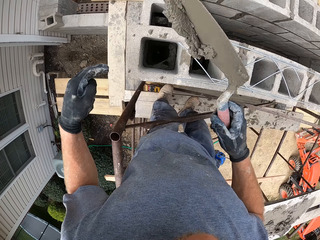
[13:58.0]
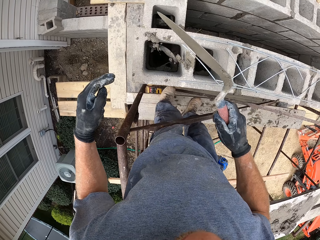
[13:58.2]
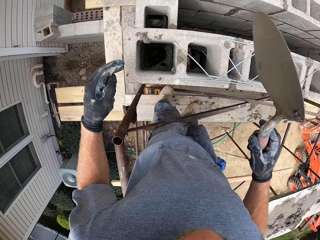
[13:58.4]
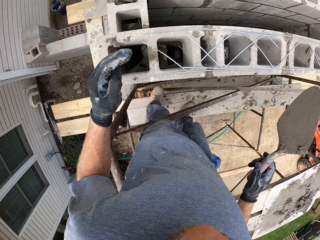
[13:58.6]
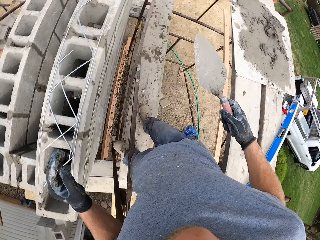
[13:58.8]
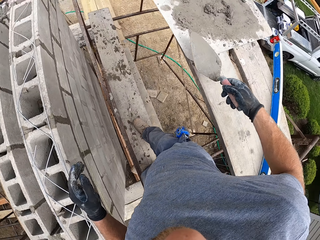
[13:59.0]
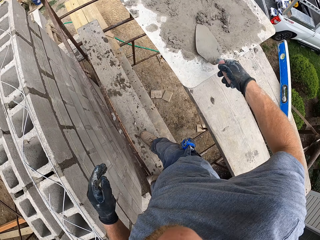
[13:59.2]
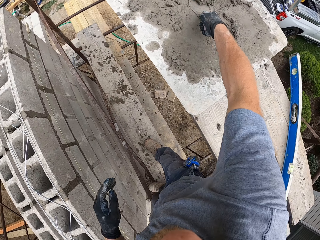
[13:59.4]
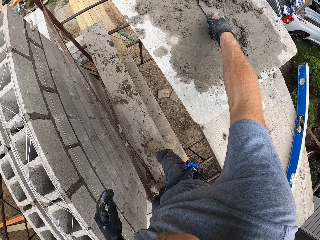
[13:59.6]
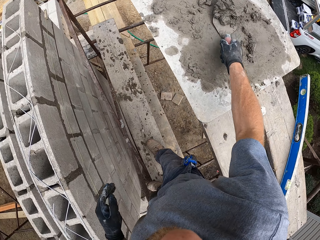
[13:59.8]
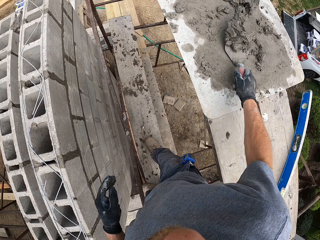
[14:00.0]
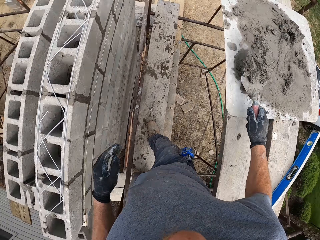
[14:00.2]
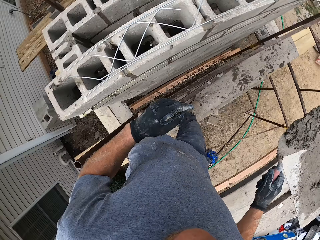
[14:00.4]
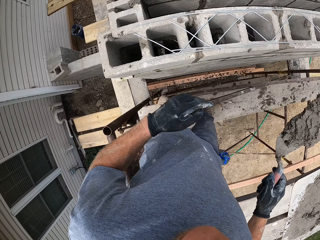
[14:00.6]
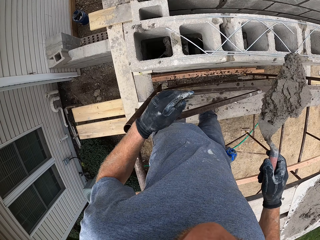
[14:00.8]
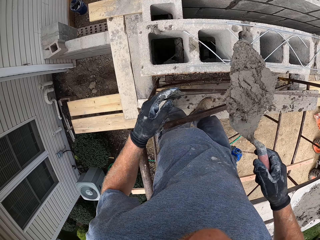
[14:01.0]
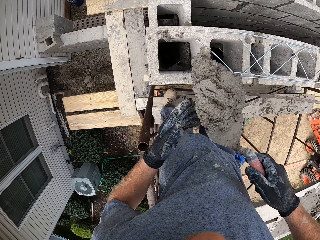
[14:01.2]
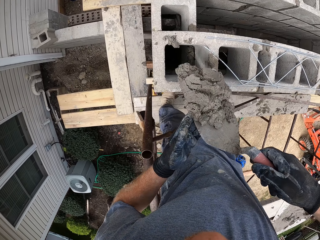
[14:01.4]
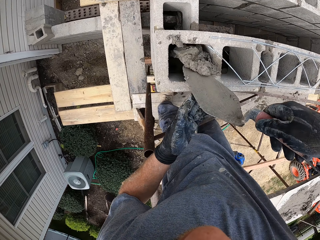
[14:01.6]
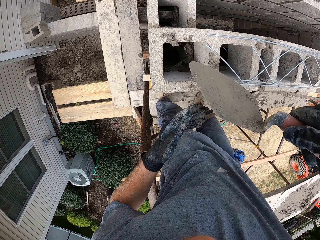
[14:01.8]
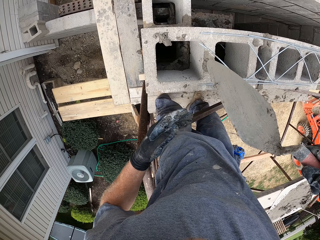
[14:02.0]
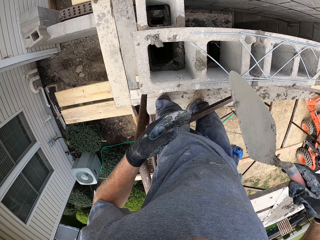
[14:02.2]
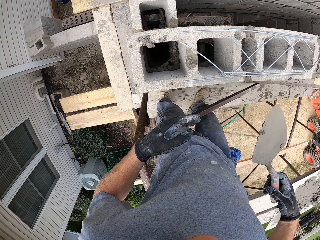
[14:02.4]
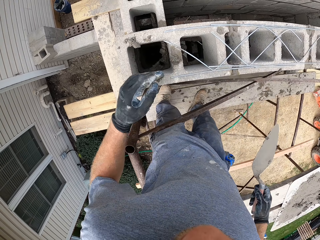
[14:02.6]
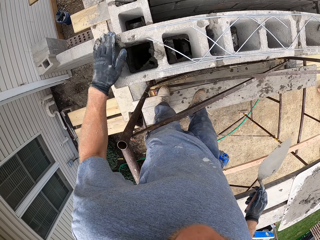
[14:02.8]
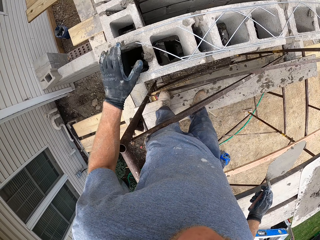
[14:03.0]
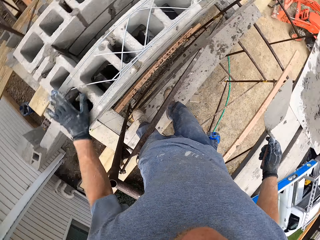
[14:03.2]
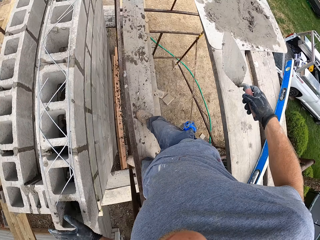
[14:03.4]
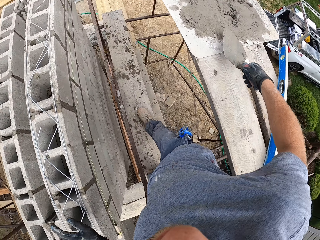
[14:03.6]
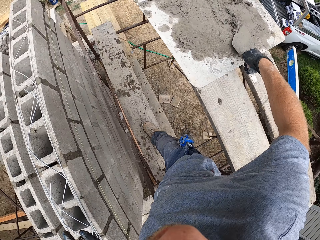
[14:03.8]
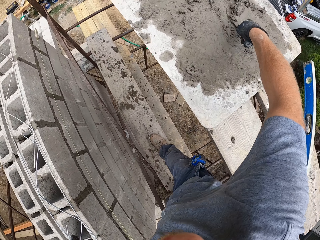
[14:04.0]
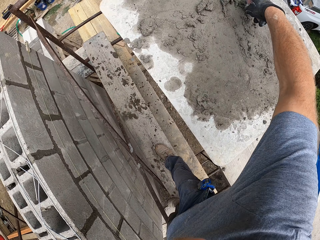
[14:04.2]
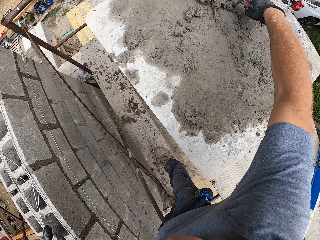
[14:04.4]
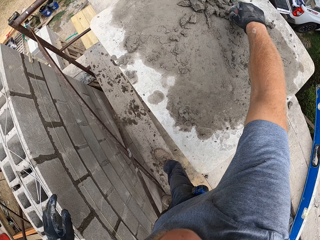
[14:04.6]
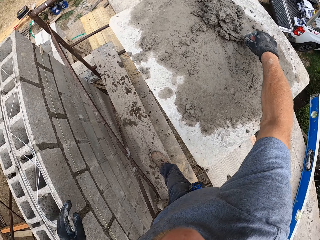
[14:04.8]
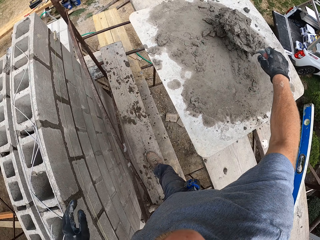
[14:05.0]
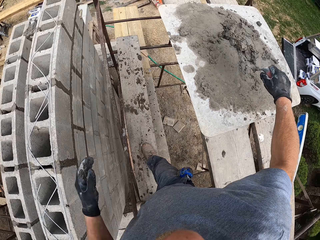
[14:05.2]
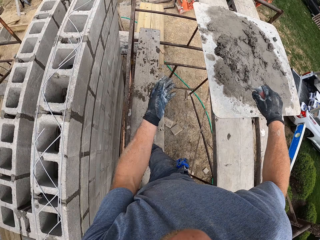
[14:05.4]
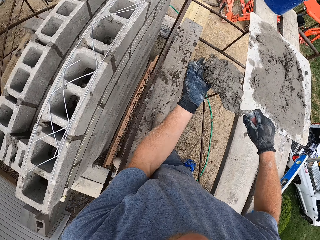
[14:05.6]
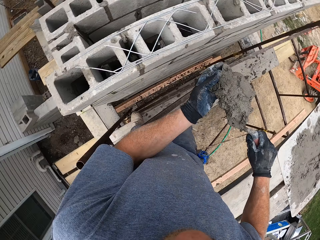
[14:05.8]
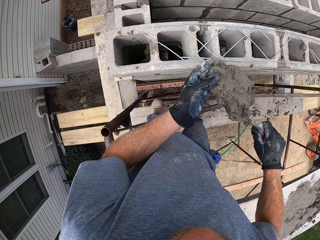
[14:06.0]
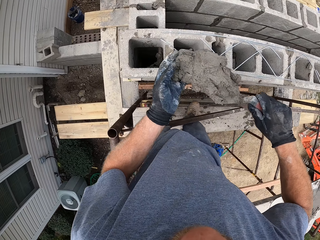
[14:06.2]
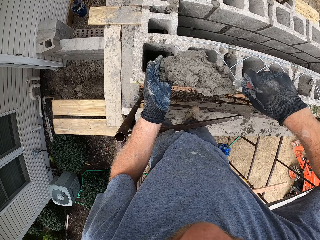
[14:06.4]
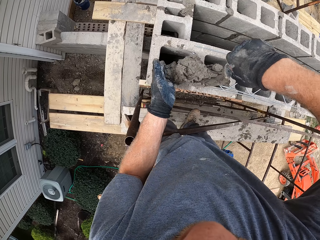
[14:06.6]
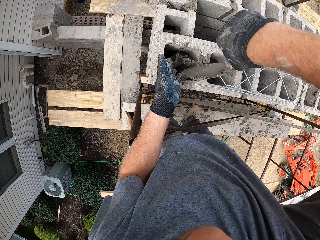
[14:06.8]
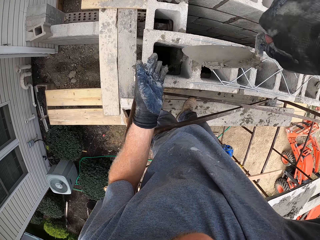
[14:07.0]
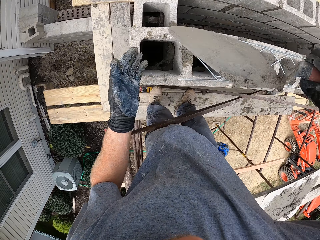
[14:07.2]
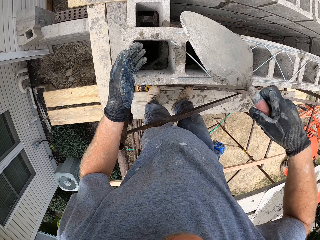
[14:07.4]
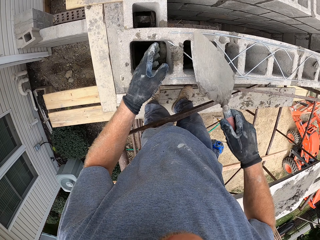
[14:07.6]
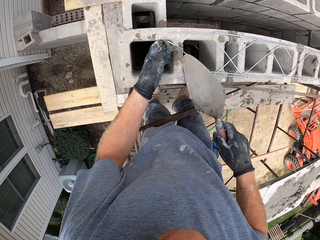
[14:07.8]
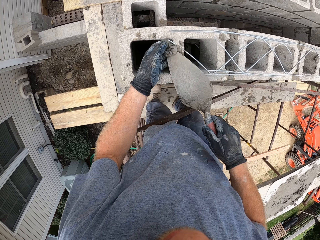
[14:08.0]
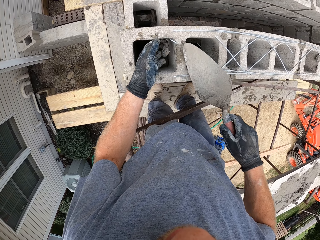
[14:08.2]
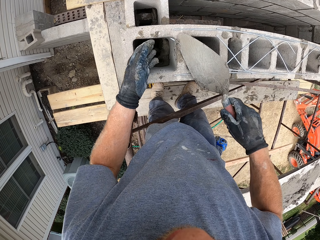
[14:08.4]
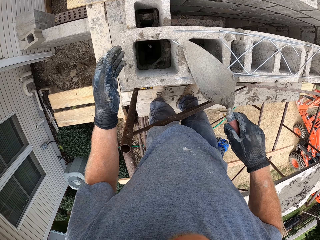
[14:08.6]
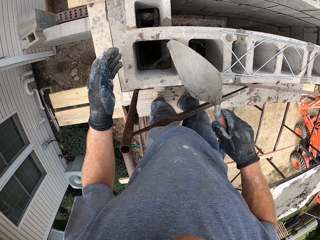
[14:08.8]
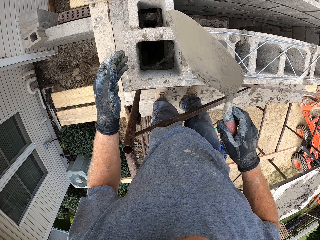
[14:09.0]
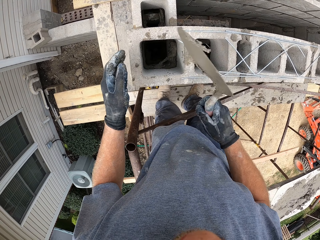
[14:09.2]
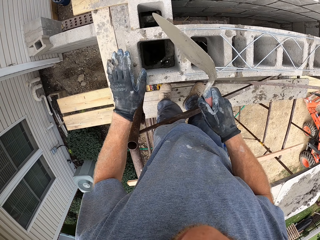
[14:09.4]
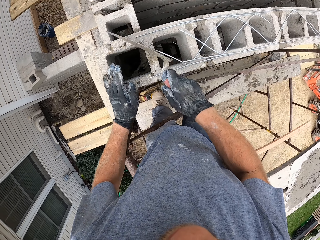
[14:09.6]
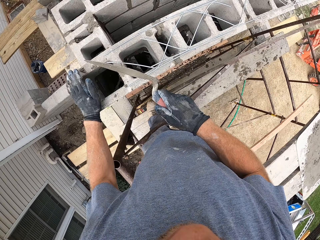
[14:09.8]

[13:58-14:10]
The camera wearer pours the mortar inside the block. He scoops the mortar from the plank with the trowel. He pours the mortar inside the block. He pushes the mortar on top of the block inside the block with his hand. He scoops the mortar from the plank with the trowel. He pours the mortar inside the block. He scrapes off the mortar on the block into the block with the trowel.

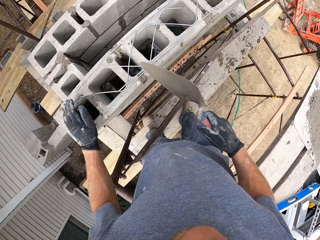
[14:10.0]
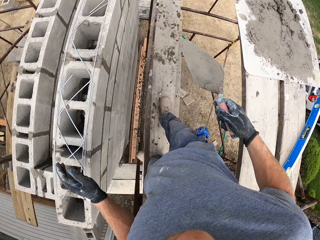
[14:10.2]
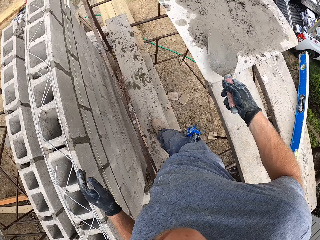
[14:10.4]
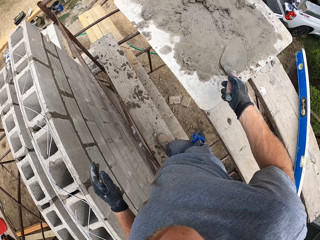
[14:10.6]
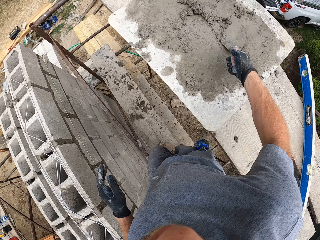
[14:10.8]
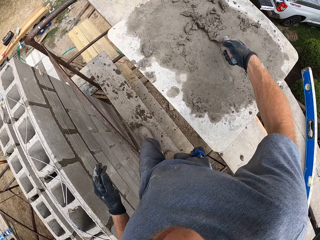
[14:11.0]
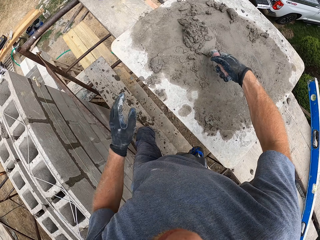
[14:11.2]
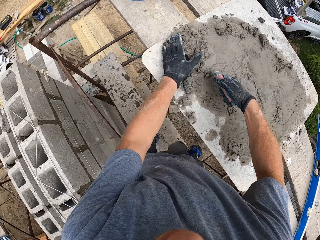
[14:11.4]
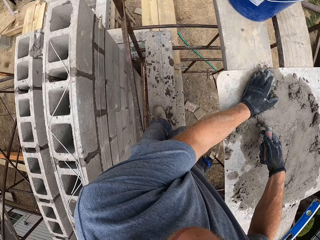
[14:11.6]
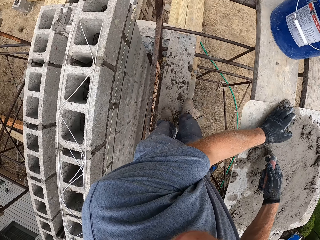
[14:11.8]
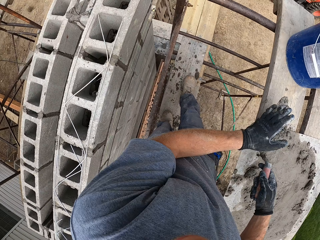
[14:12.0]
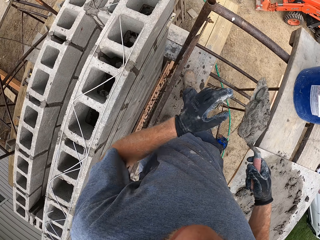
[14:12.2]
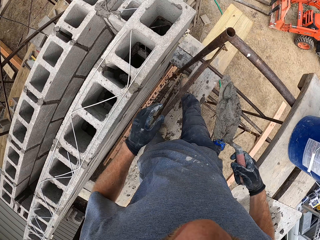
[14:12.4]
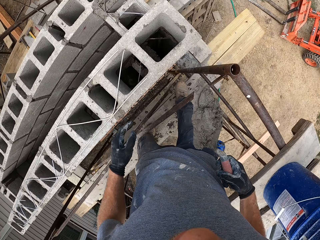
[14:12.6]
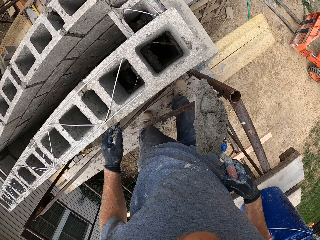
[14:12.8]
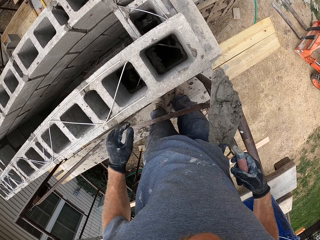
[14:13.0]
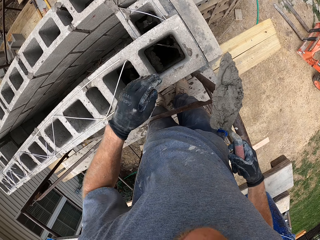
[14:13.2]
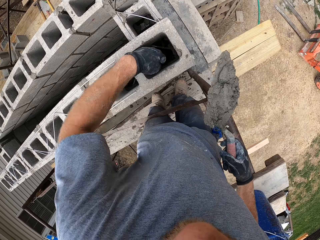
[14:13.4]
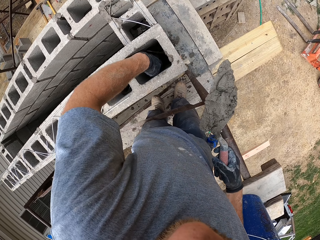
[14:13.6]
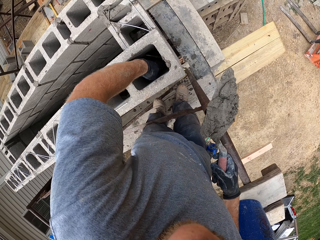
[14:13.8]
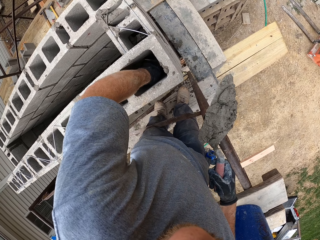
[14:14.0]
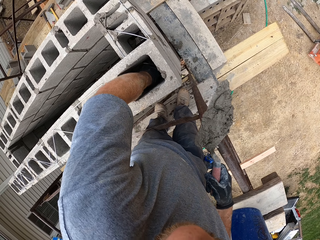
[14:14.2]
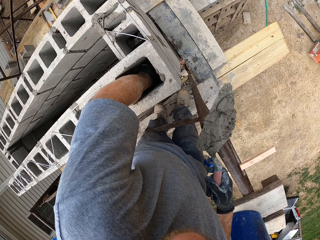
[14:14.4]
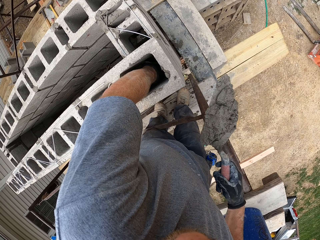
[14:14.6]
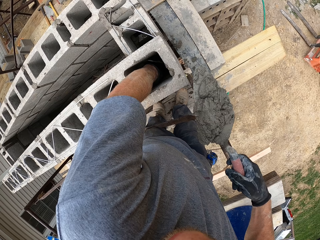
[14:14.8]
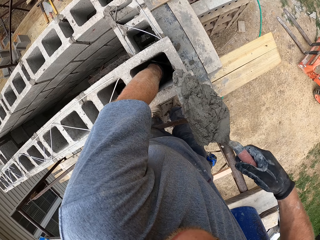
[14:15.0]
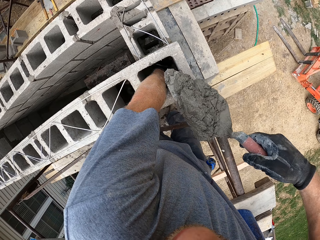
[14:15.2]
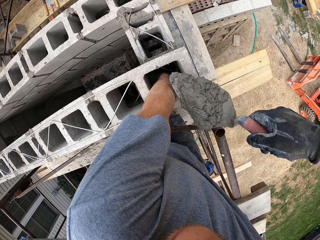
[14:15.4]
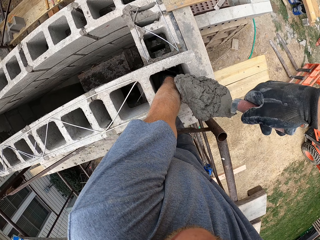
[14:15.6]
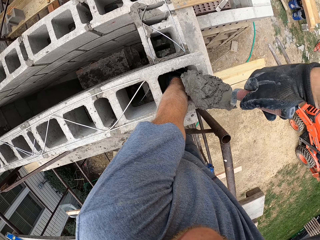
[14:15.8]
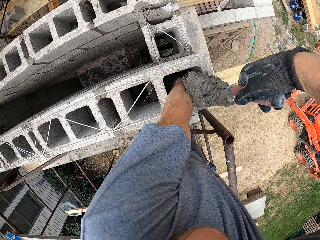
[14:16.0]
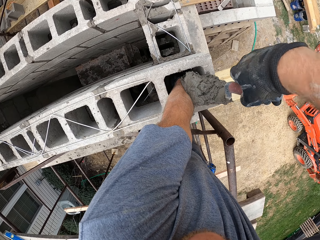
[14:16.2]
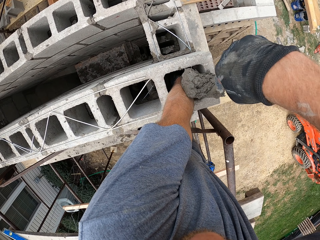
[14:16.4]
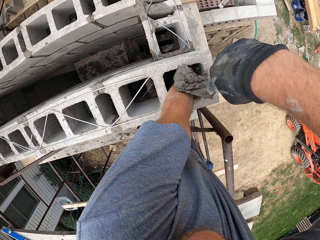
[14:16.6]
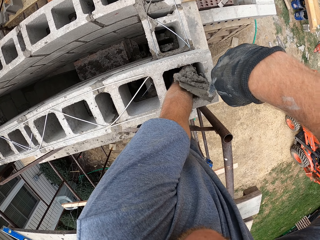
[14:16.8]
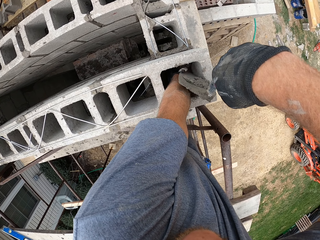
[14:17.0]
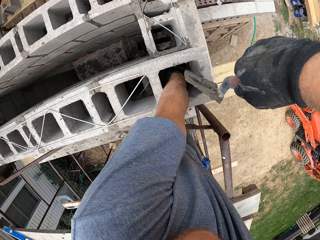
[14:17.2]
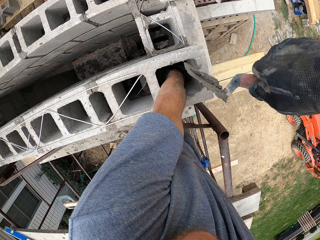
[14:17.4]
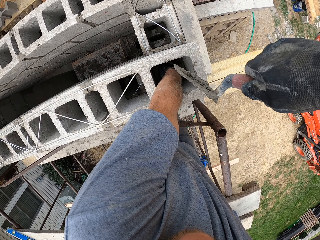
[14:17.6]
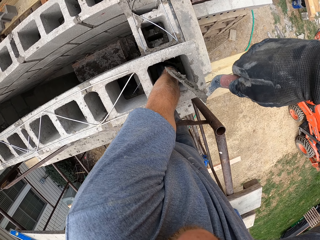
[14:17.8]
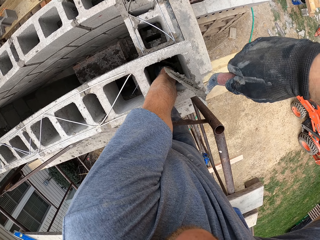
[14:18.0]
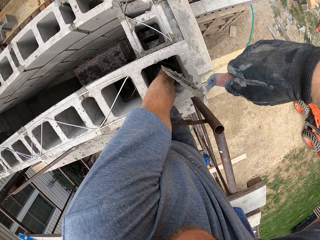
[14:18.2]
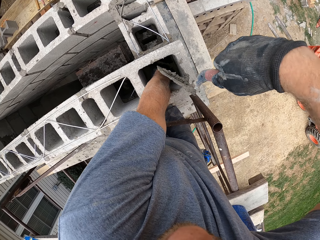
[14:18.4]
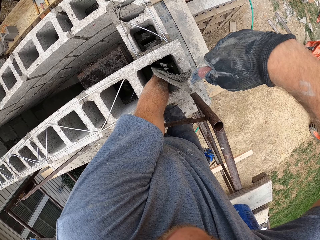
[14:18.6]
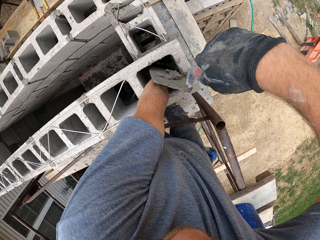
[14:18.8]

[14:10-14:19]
The camera wearer scoops mortar from the plank with the trowel. He puts his hand inside the block. He moves a step. He pours the mortar inside the block.
